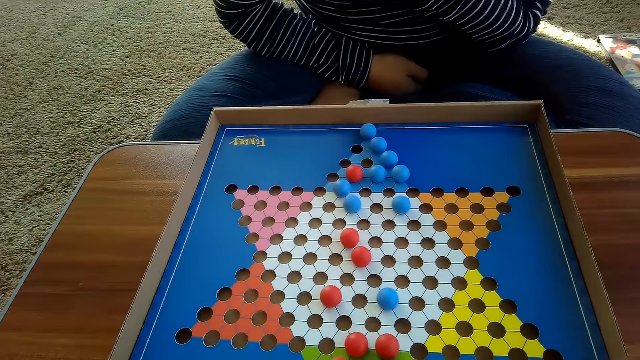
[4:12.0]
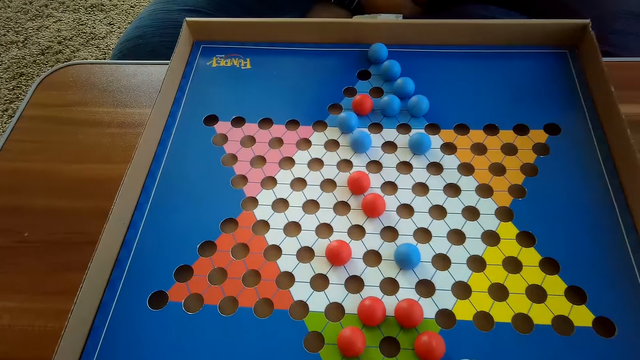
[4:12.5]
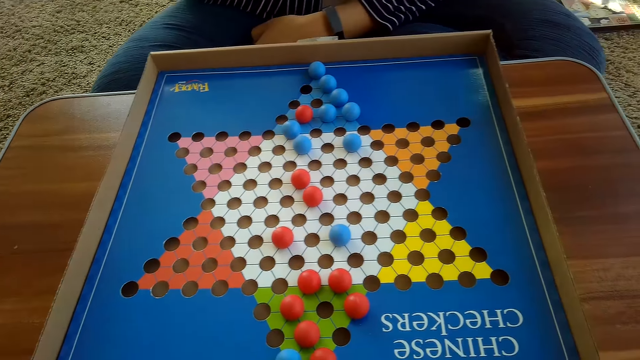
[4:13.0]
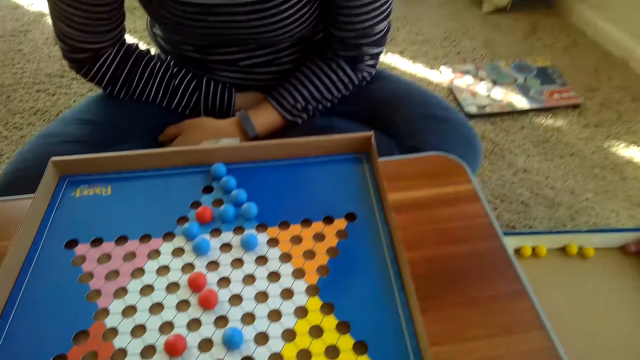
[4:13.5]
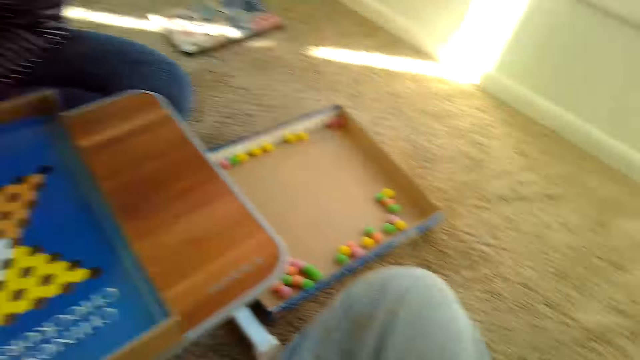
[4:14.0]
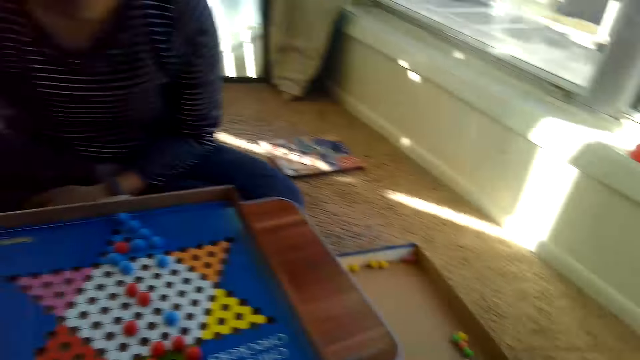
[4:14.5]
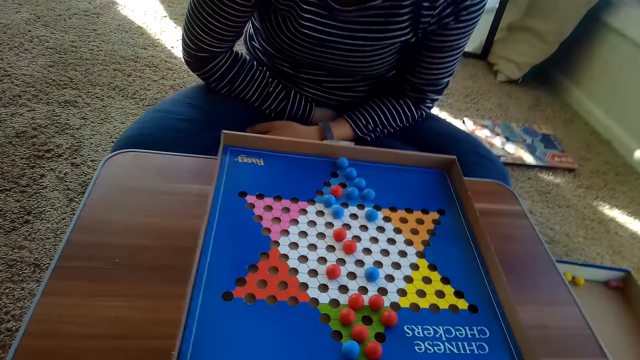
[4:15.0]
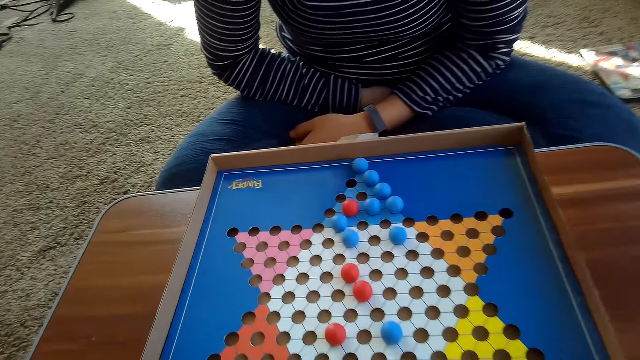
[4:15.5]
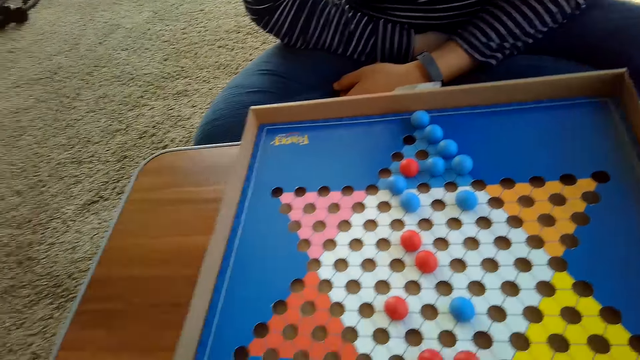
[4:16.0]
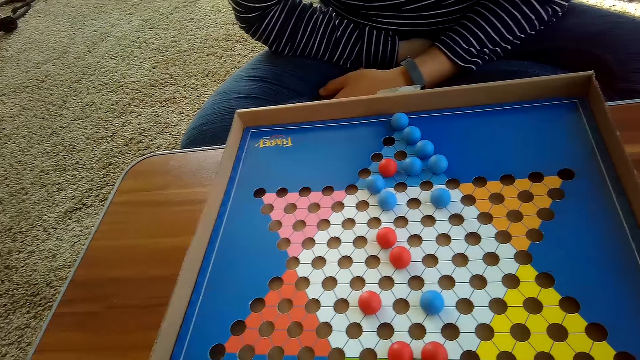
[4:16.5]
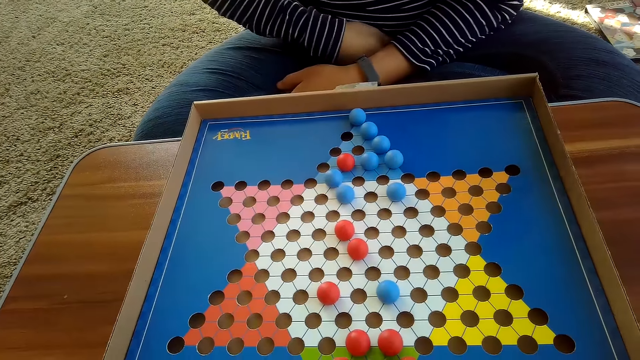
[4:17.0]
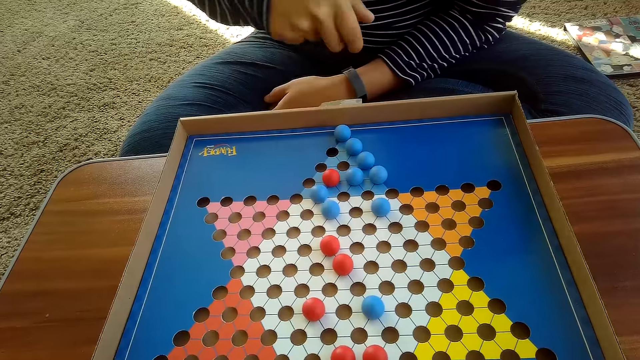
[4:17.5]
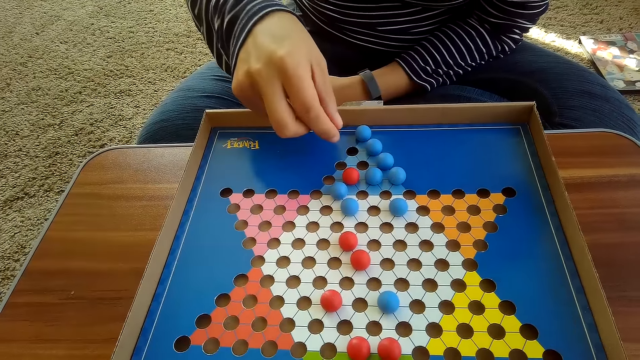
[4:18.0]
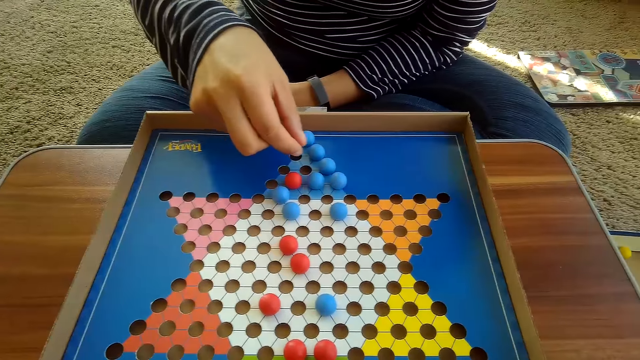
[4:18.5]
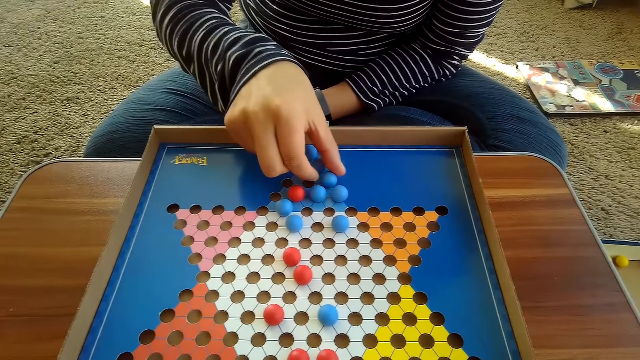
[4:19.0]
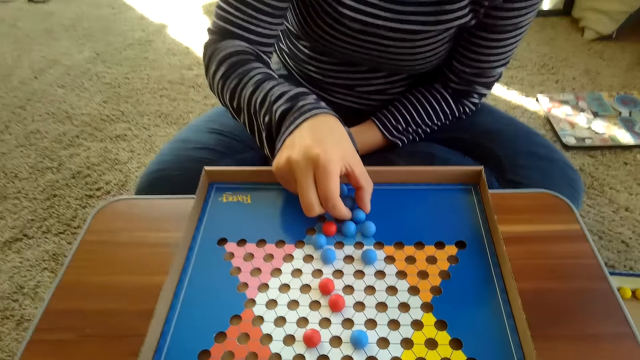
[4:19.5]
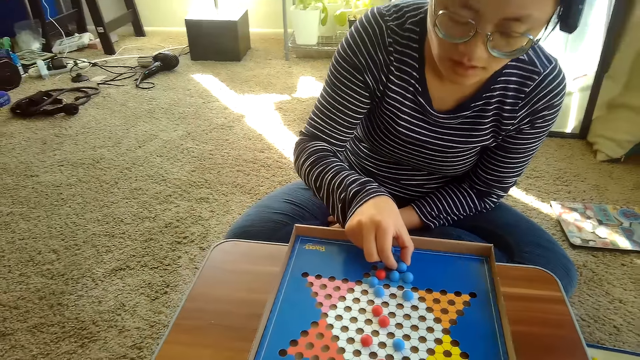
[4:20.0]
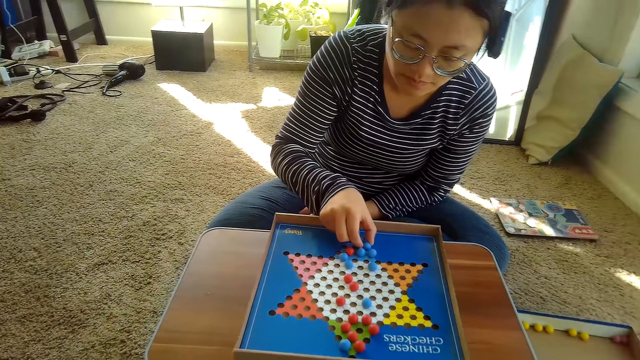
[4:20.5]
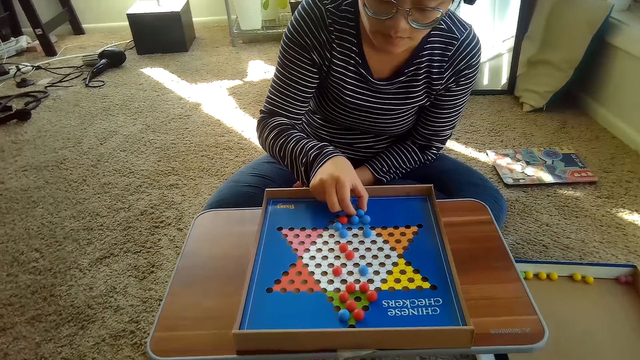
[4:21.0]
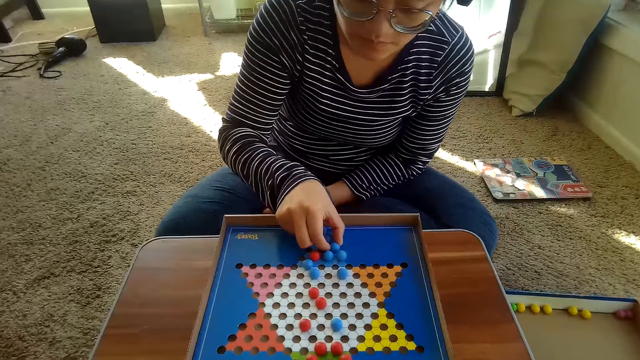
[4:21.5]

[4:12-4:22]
The camera wearer looks around. A person touches a ball. The person plays checkers.

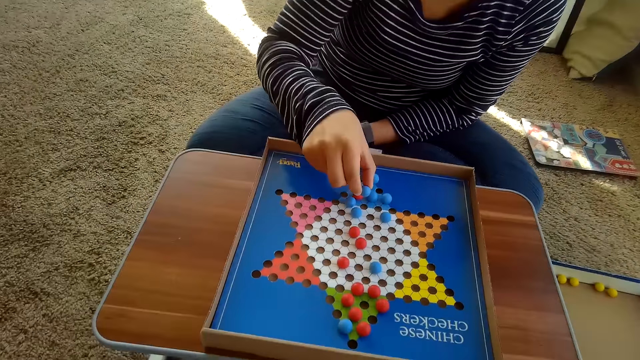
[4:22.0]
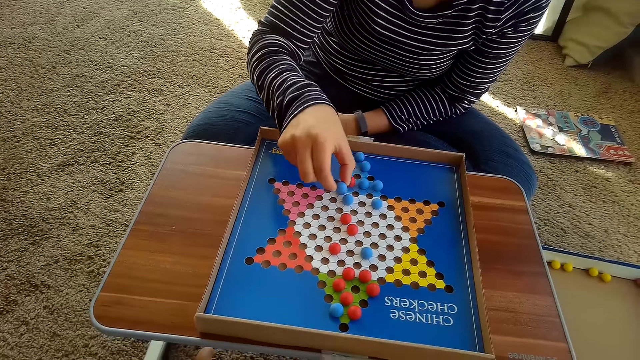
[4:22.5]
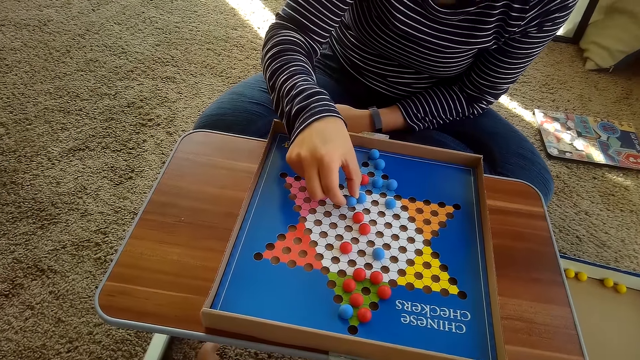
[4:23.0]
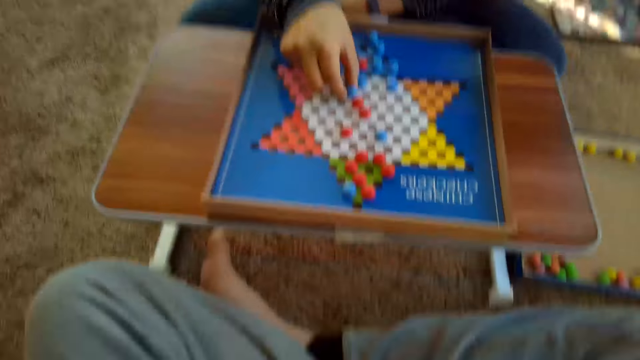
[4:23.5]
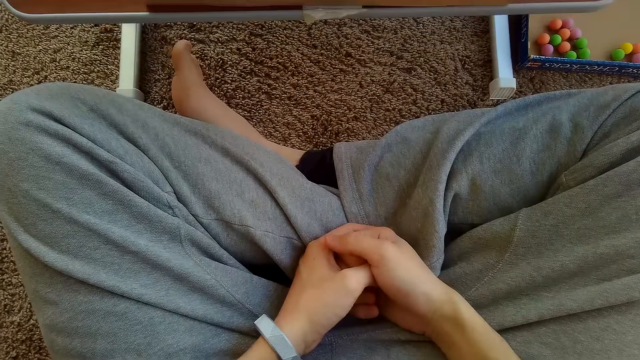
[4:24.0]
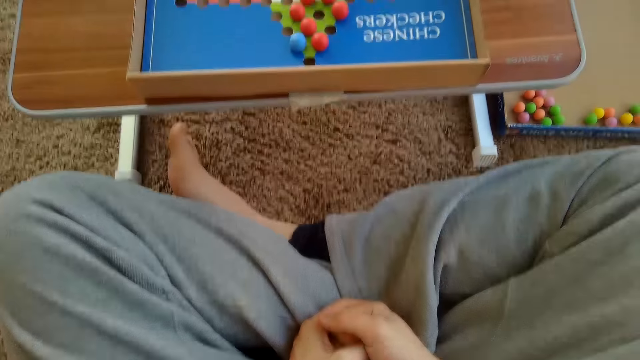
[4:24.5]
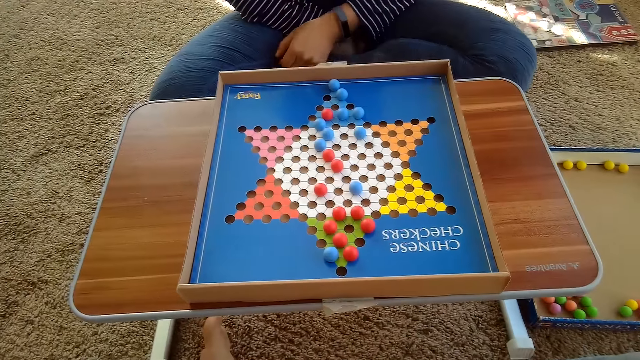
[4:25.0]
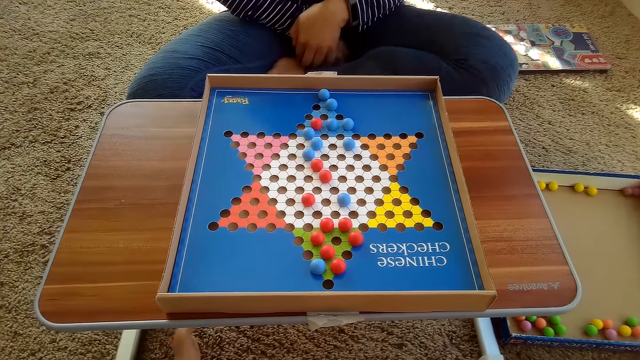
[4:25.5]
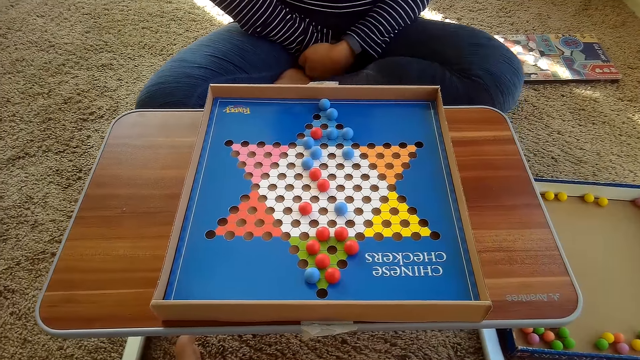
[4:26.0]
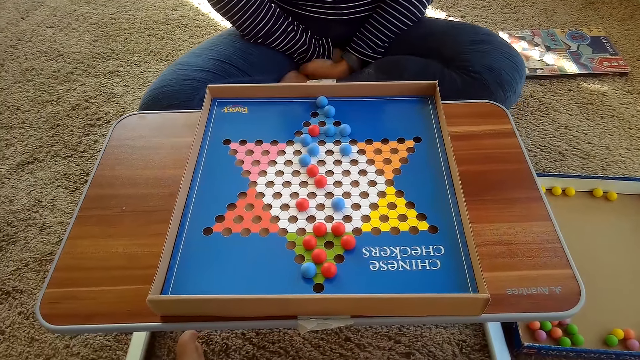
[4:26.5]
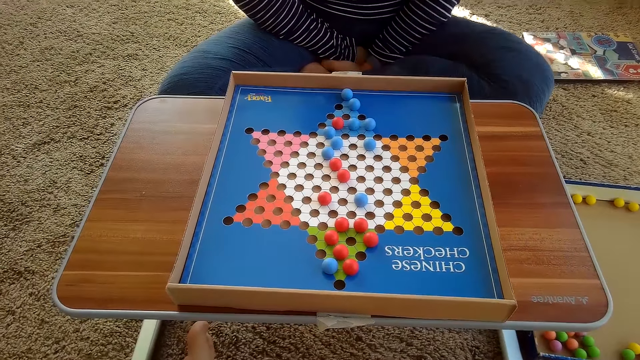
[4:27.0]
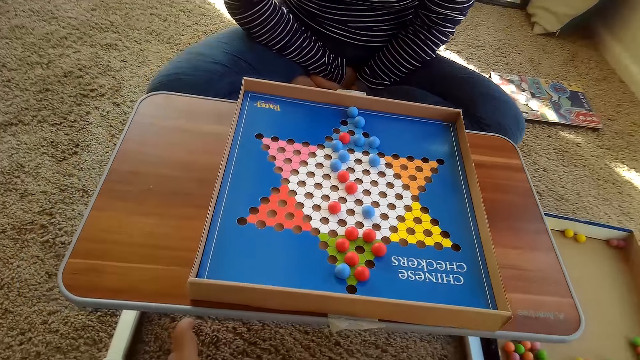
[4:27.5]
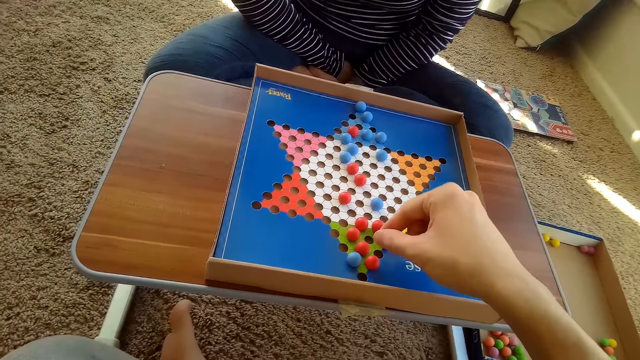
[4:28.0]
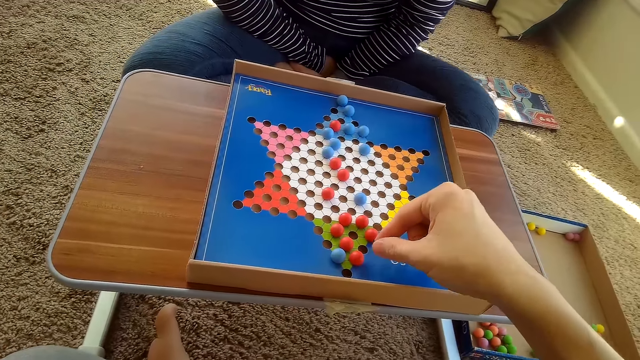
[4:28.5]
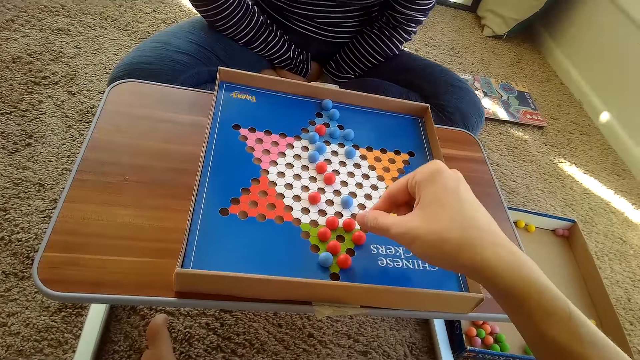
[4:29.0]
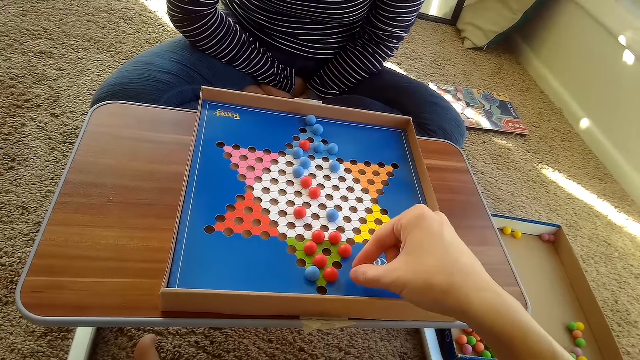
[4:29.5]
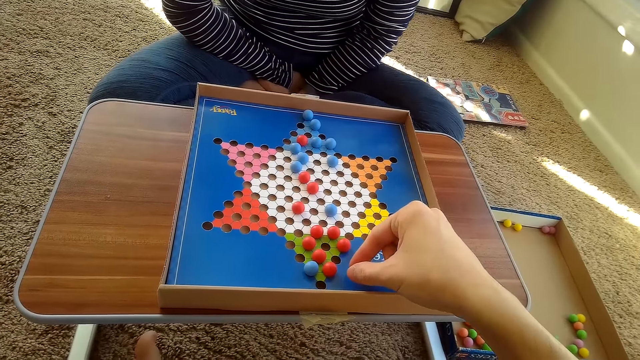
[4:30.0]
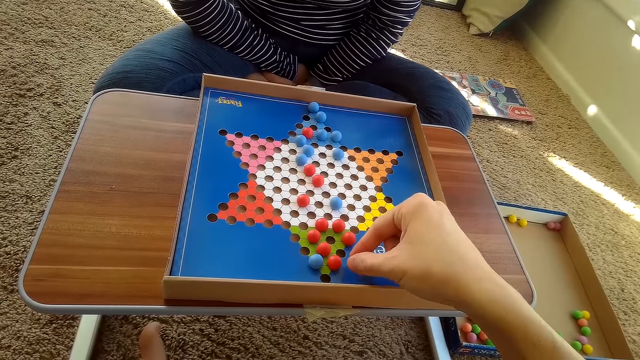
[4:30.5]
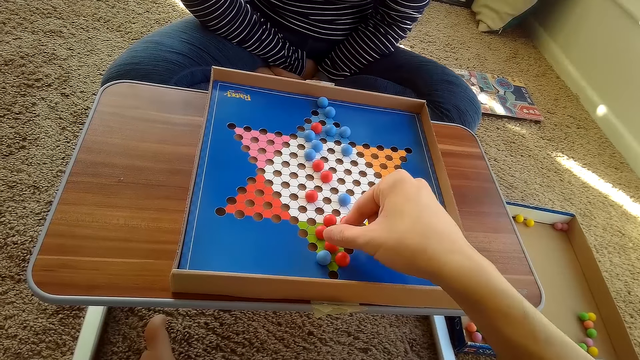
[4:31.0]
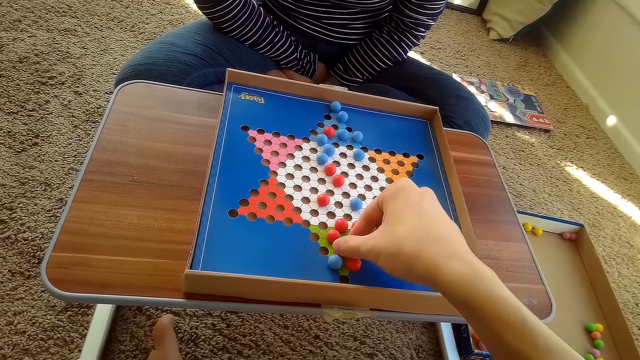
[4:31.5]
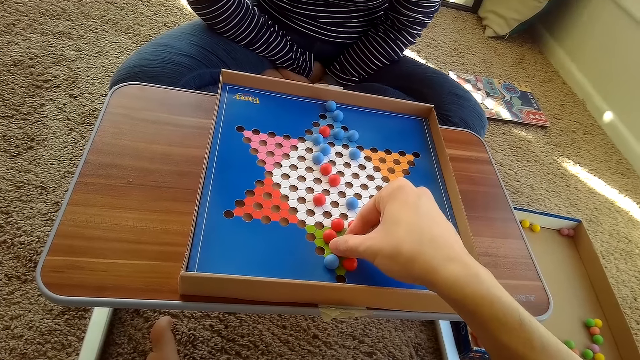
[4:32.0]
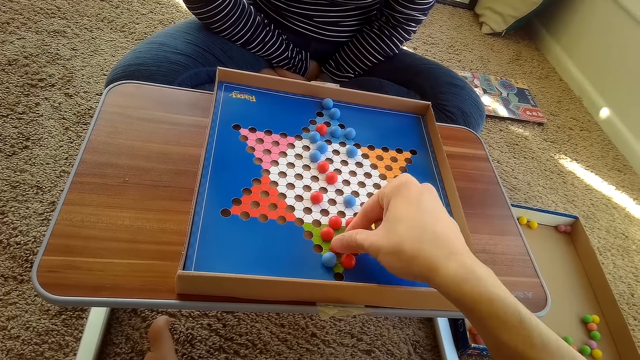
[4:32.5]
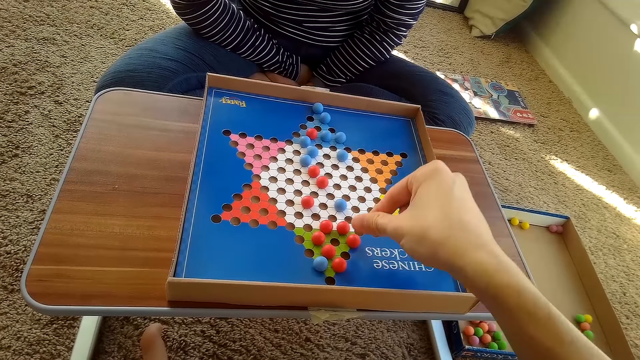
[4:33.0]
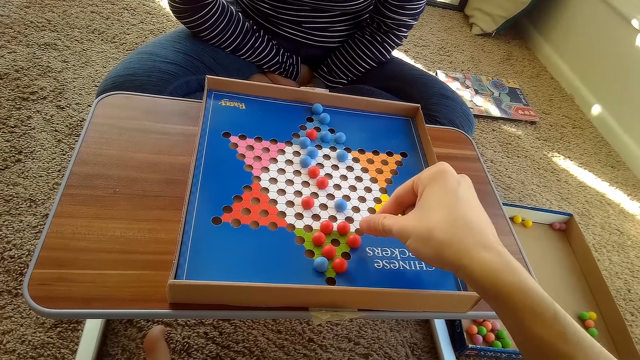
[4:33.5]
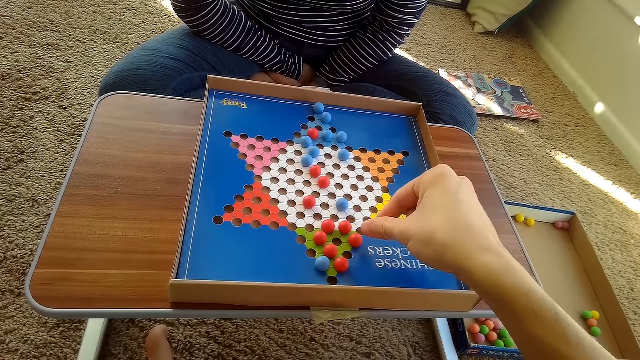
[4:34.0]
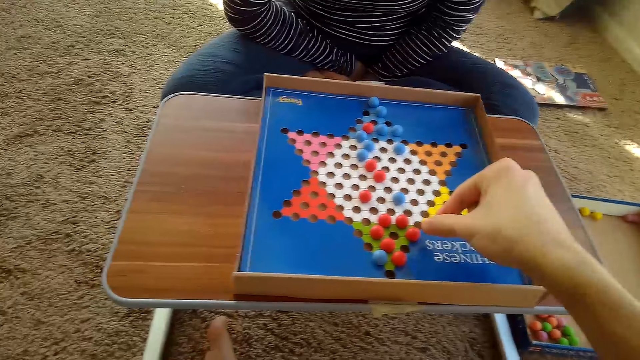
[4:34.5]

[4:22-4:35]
A person moves a ball. The camera wearer looks down. They stare at the balls. They move the hand. They touch a ball. They remove a hand from the ball. They stare at the balls. They move the hand.
